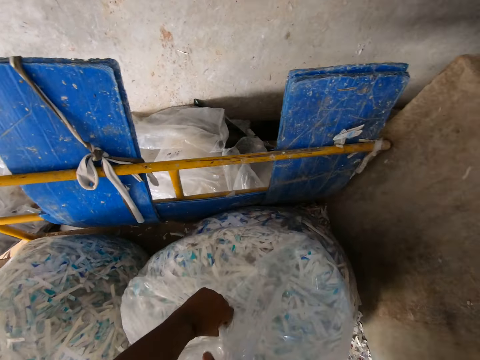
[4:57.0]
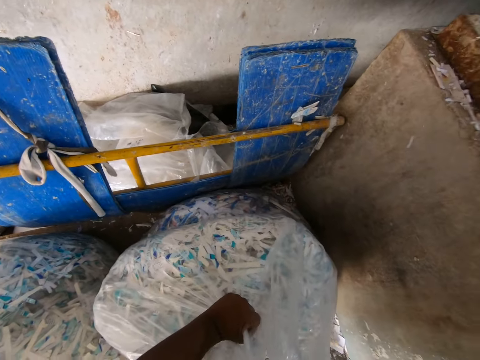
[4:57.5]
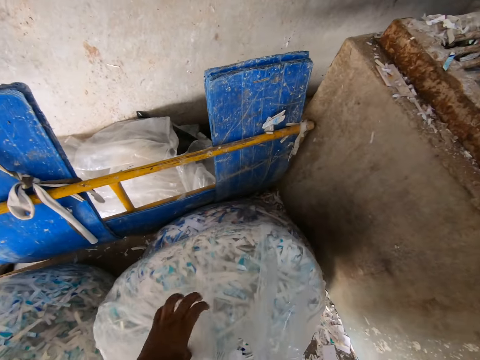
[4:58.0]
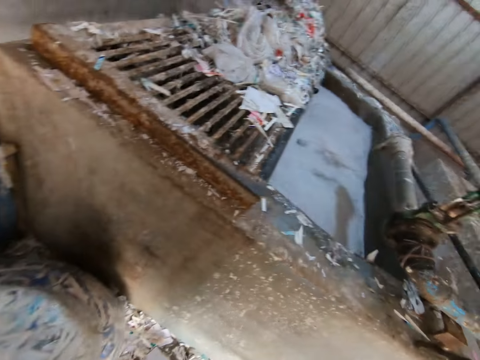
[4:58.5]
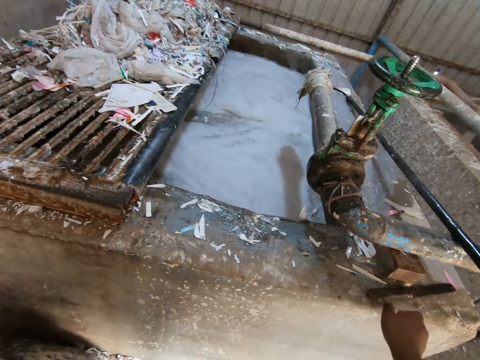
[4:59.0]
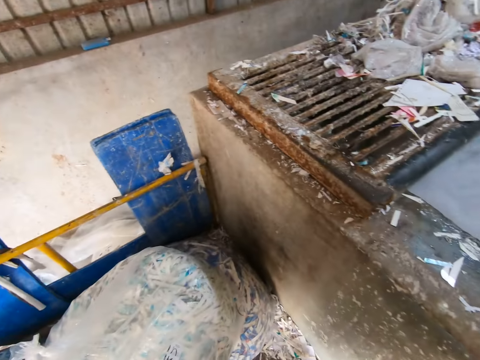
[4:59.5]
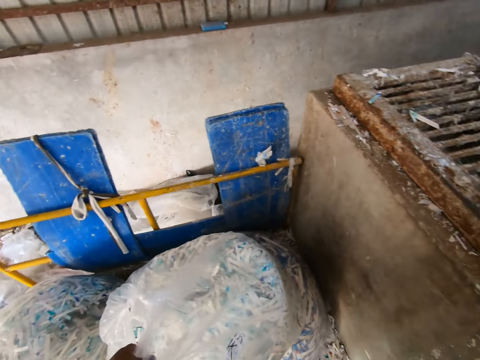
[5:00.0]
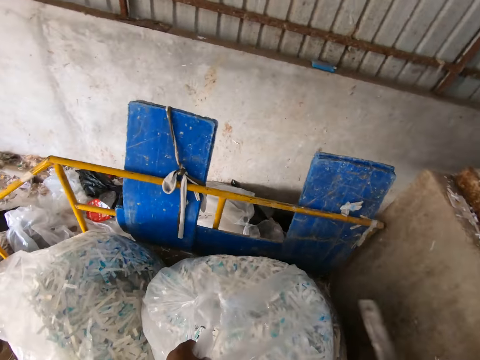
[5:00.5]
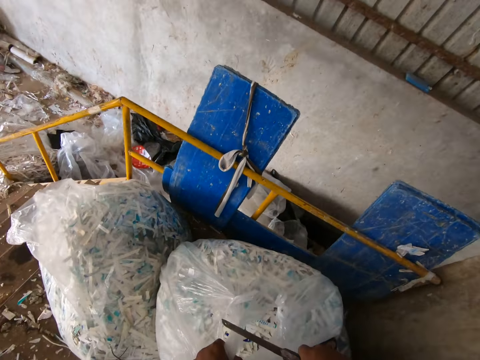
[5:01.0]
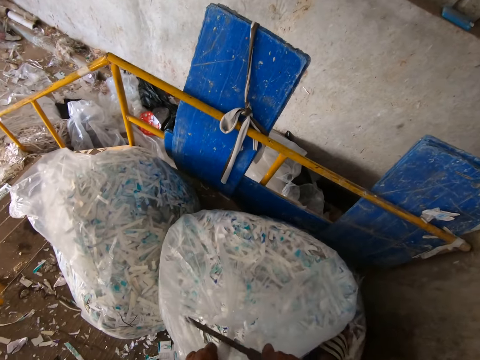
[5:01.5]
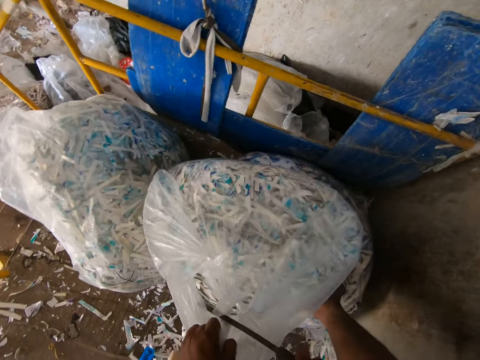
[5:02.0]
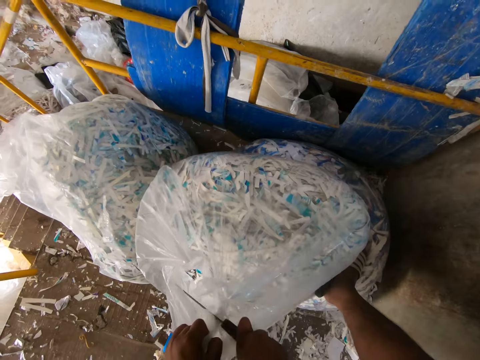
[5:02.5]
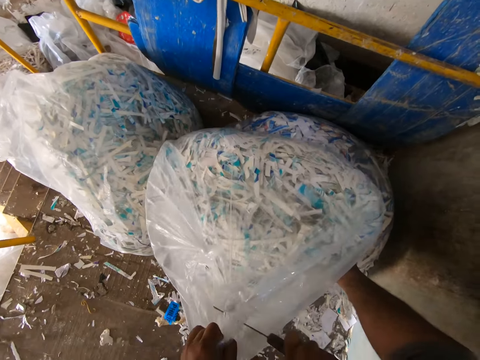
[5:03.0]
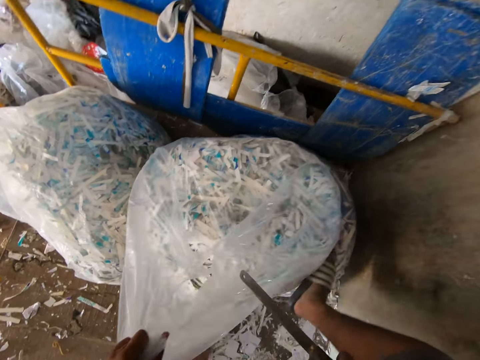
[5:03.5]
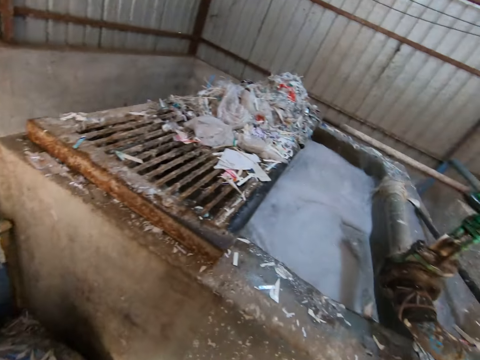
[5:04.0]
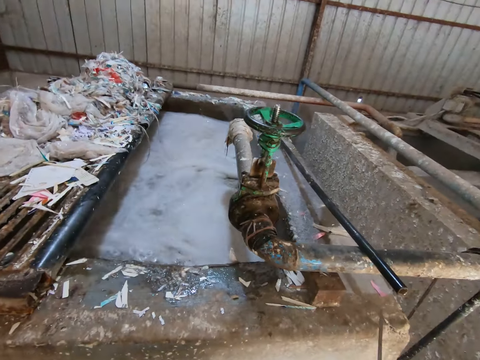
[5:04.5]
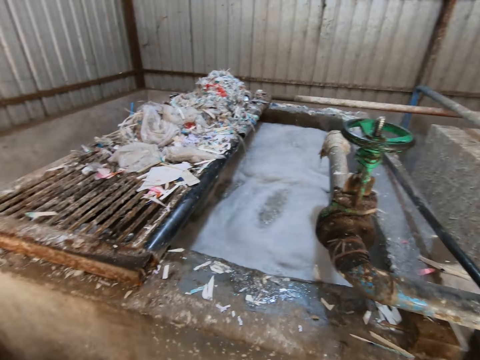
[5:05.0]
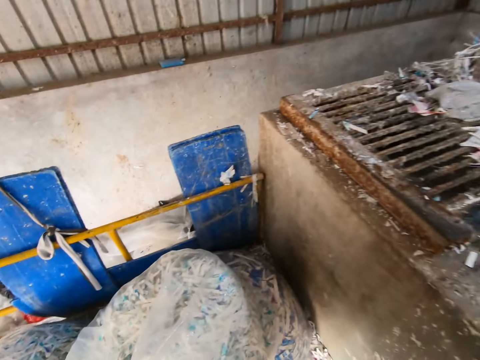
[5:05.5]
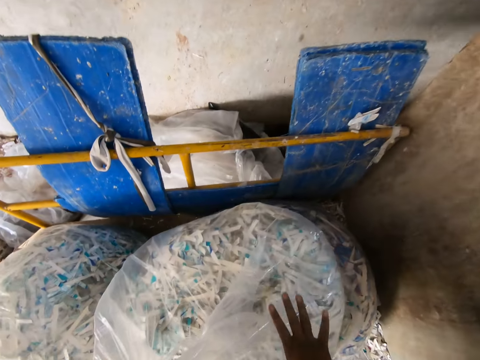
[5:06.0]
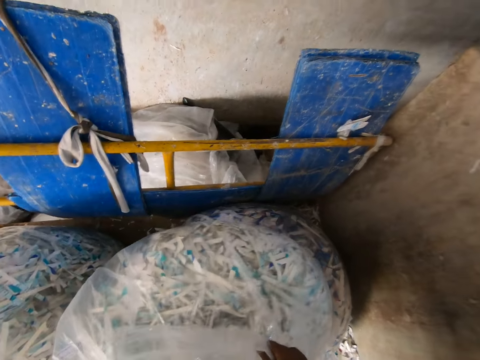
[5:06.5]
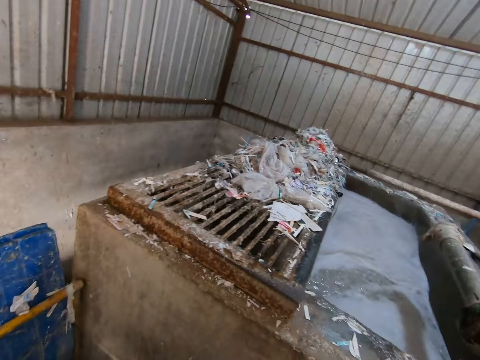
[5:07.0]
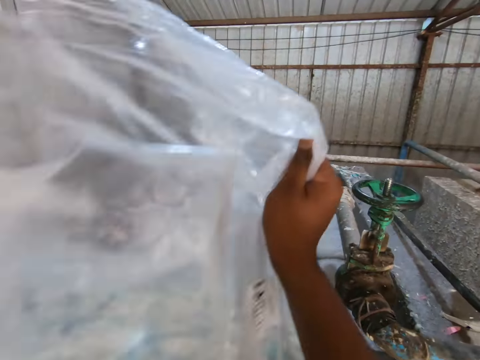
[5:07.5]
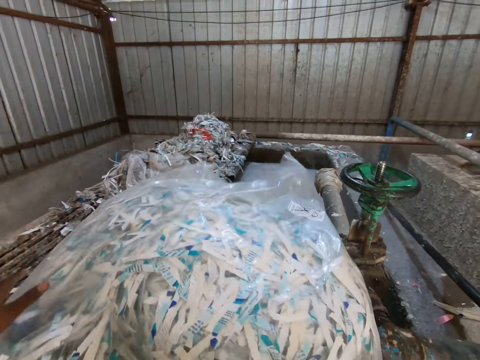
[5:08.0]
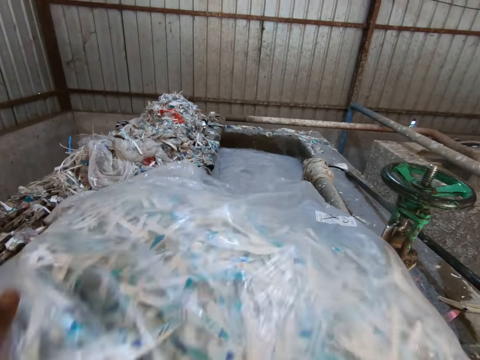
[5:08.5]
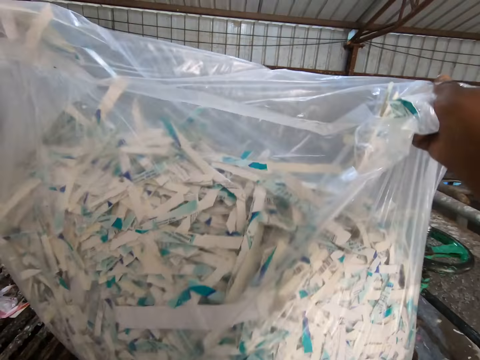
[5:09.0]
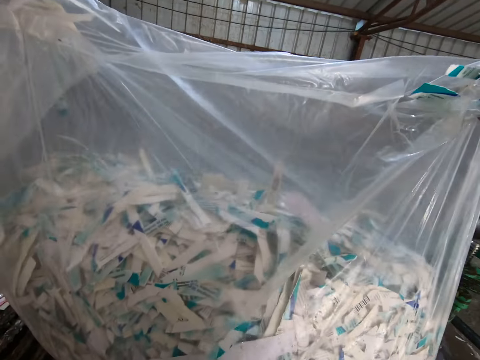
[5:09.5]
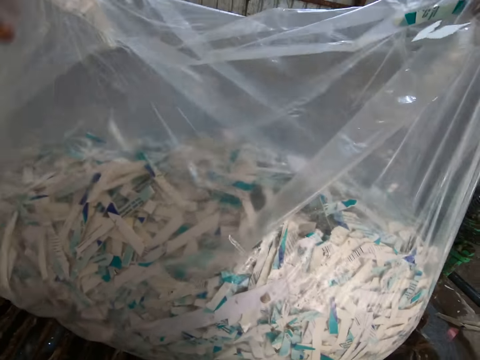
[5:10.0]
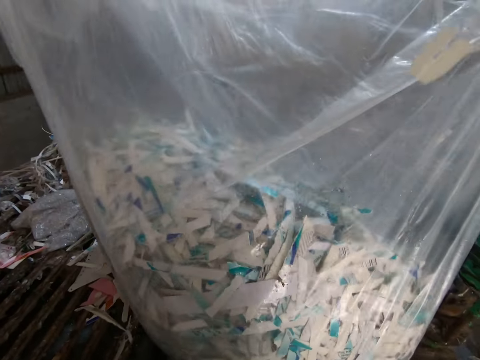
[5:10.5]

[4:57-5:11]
The camera wearer picks up a knife on the pond fence with his right hand. He cuts the plastic bag with the knife in his right hand. He drops the knife on the pond fence with his right hand. He carries the plastic bag with both hands. He offloads paper from the plastic bag into the pond with both hands.

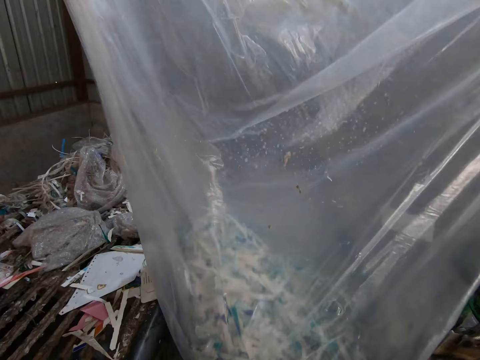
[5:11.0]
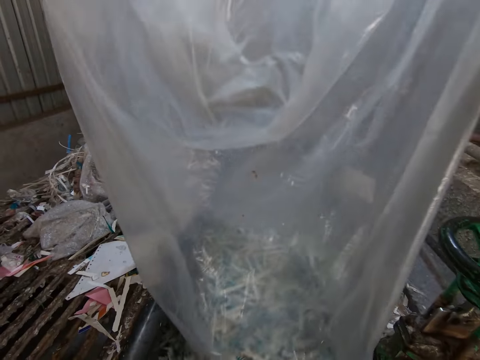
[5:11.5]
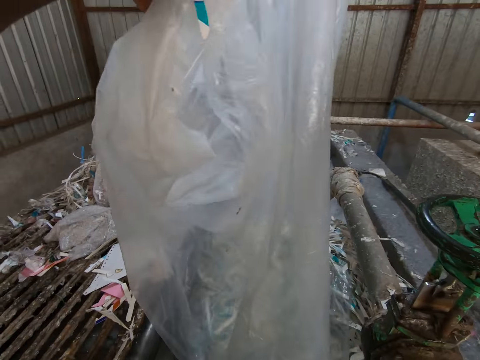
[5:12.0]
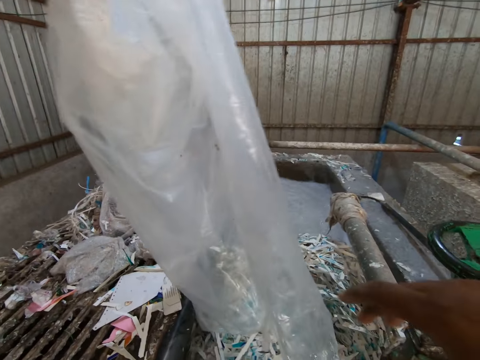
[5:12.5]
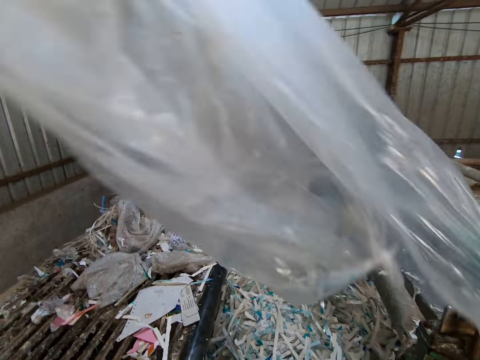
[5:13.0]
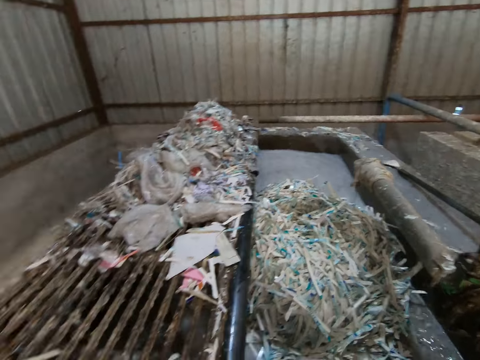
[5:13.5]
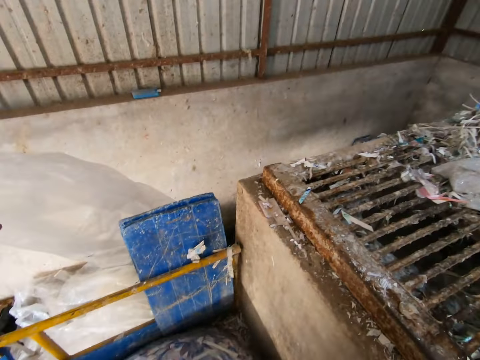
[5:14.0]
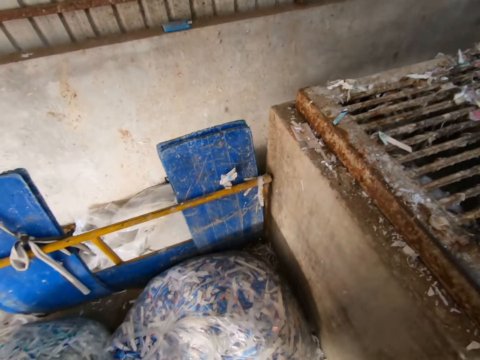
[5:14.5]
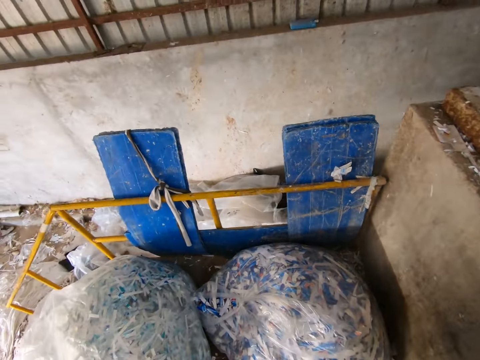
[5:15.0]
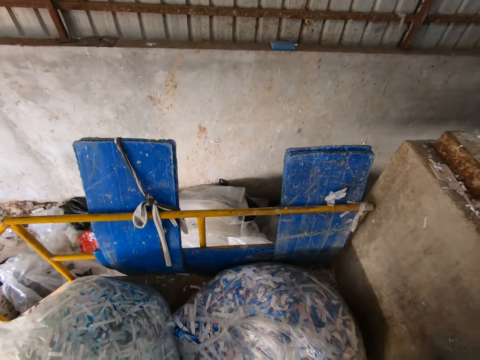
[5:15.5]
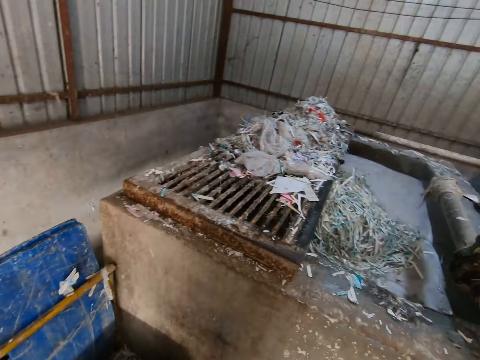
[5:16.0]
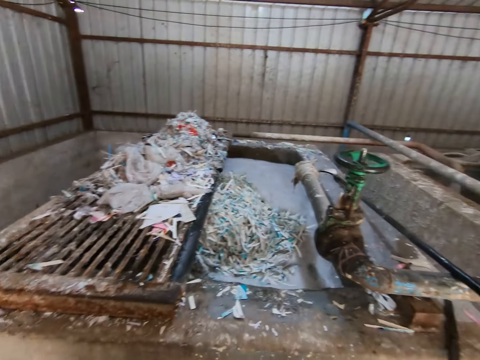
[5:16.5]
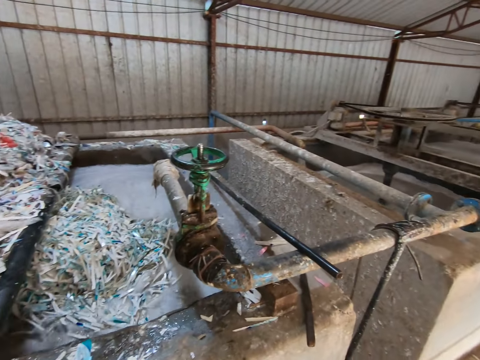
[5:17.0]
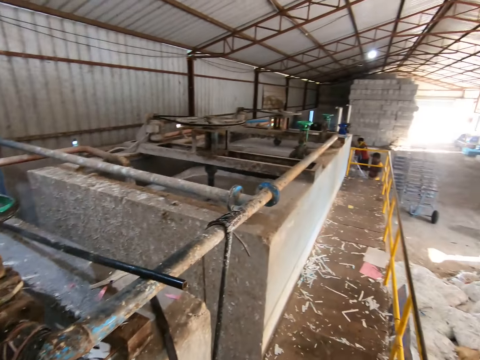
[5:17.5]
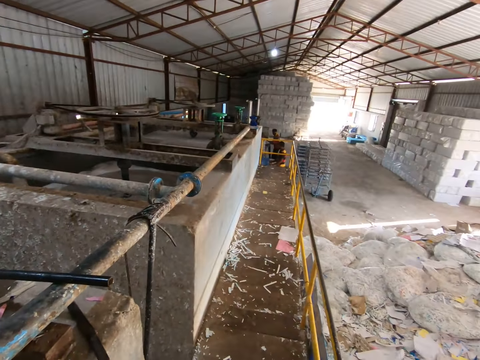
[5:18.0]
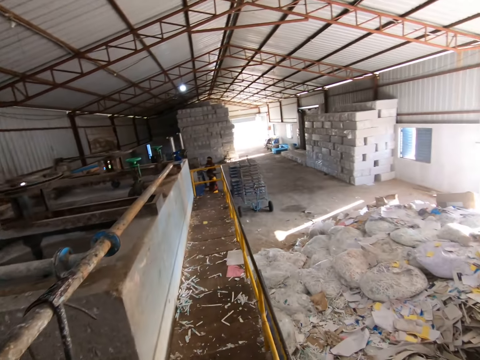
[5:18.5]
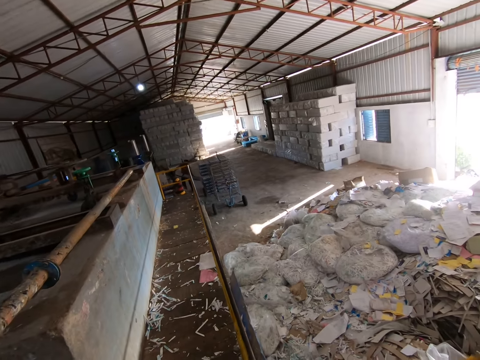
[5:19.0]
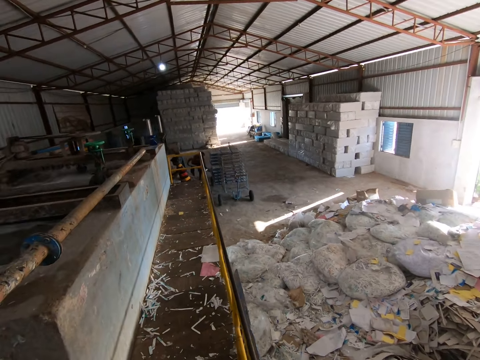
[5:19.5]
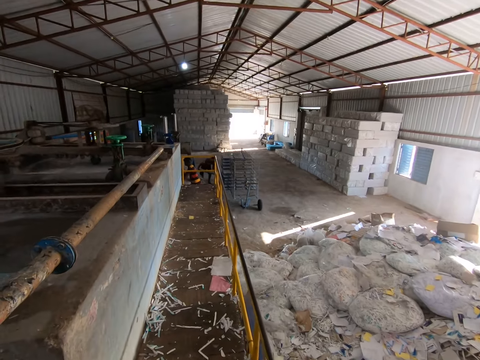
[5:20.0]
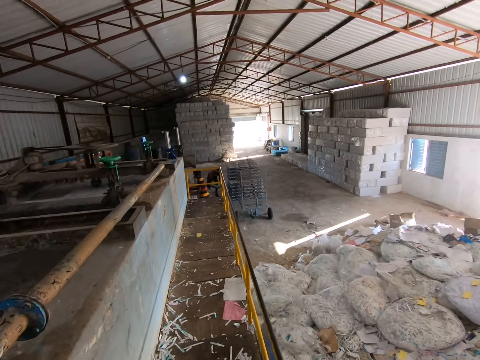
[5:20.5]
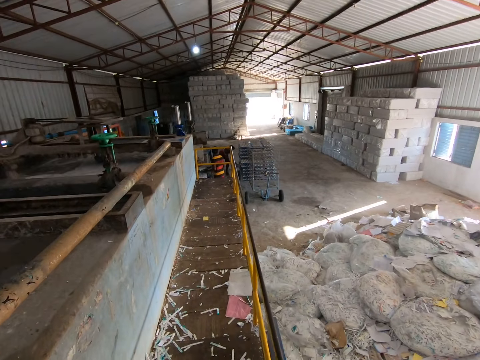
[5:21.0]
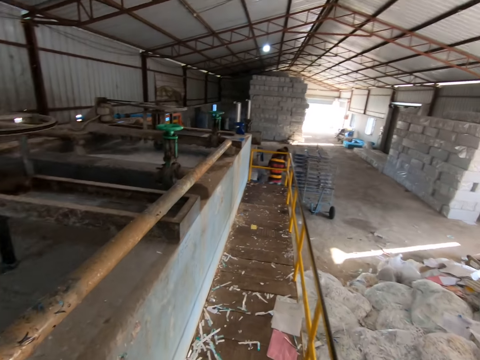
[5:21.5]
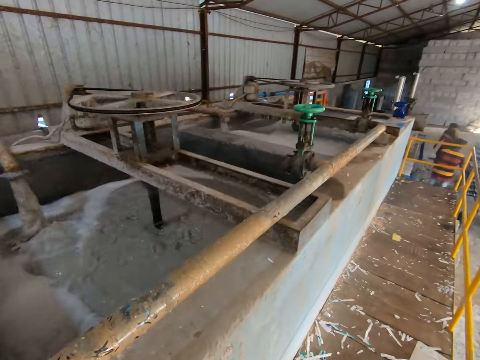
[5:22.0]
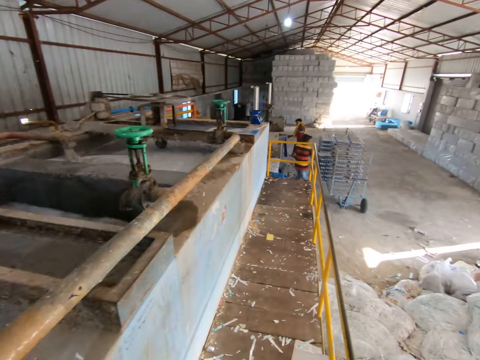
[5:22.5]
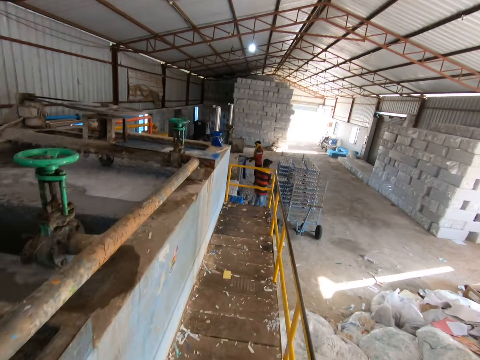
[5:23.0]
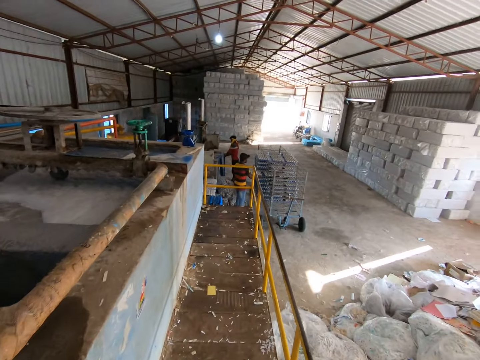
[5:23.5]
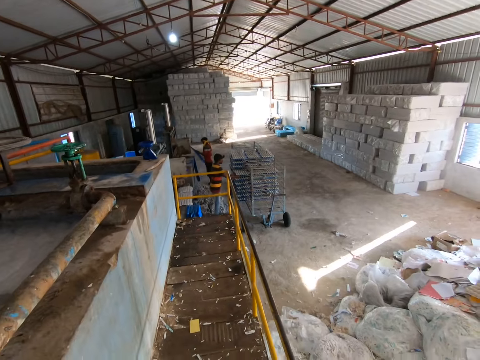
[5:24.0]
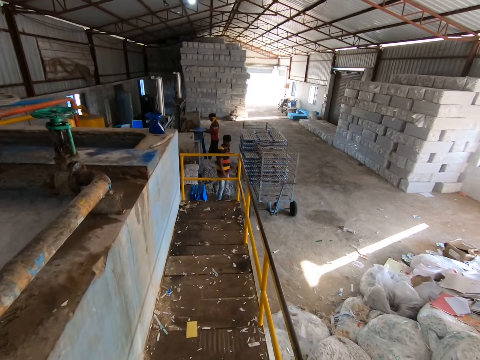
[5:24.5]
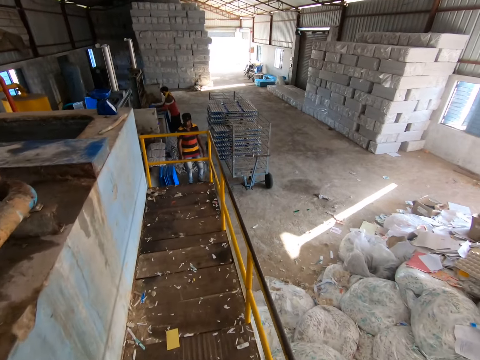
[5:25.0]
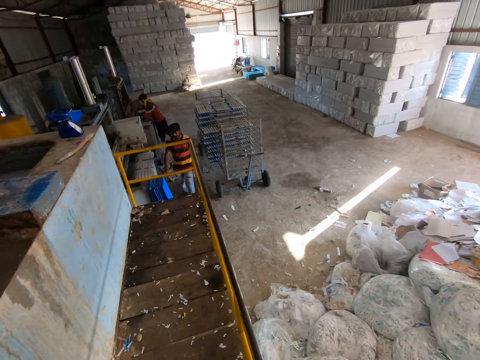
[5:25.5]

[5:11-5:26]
The camera wearer throws the plastic bag on the ground with his left hand. He looks around. He walks round the pond. A man places a tray filled with egg crate in a shelf with both hands. Another man holds a tray with both hands. The other man places the tray in an egg carton making machine with both hands. The first man picks up a tray by the fence with his right hand.
